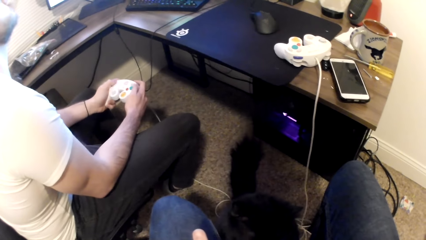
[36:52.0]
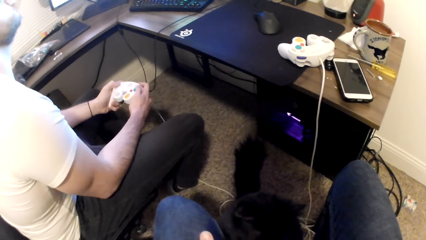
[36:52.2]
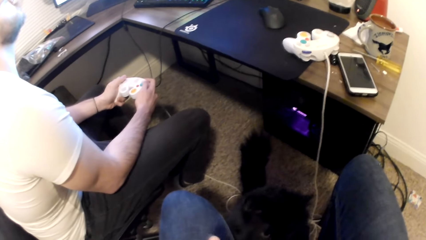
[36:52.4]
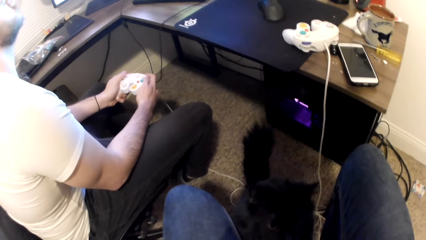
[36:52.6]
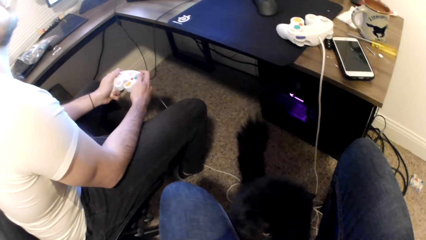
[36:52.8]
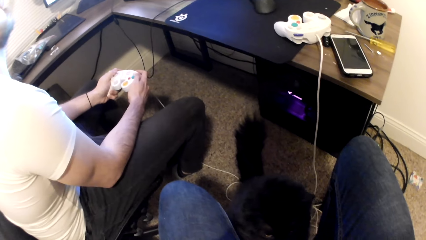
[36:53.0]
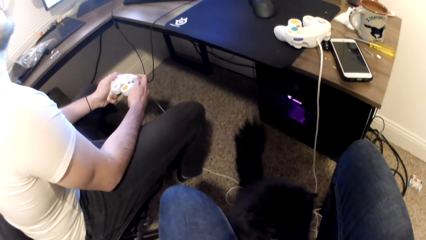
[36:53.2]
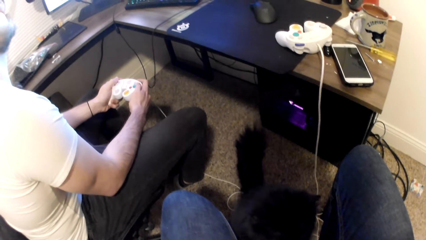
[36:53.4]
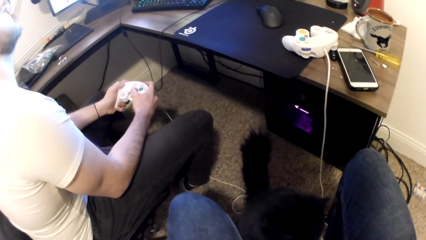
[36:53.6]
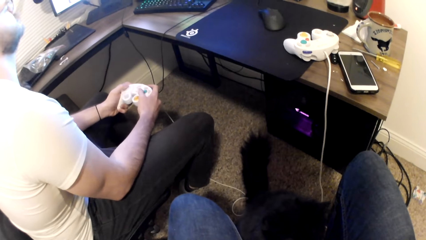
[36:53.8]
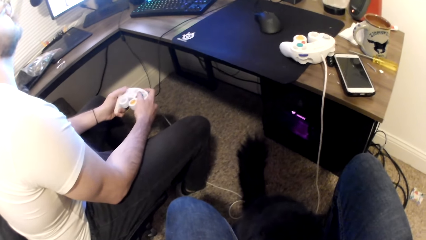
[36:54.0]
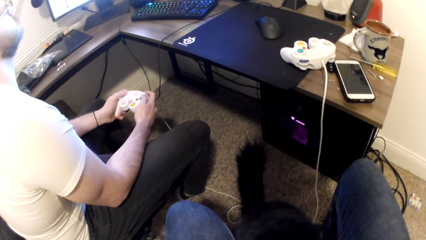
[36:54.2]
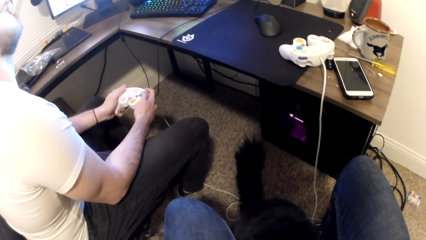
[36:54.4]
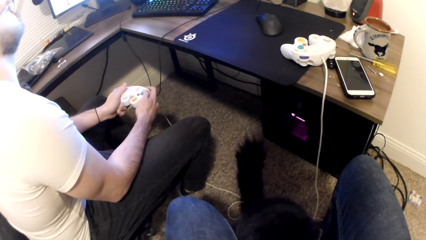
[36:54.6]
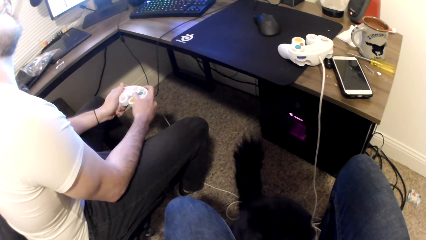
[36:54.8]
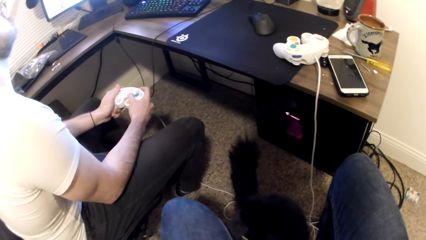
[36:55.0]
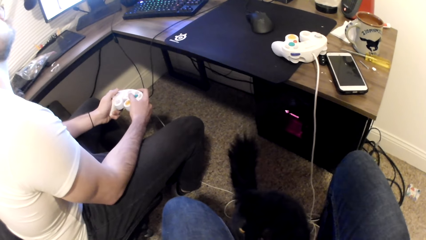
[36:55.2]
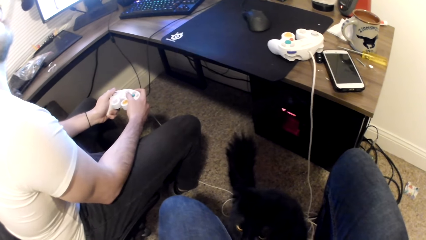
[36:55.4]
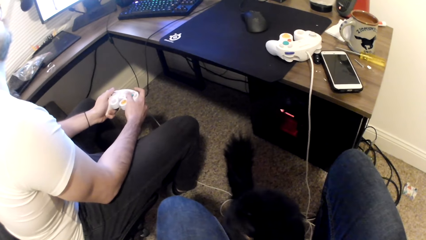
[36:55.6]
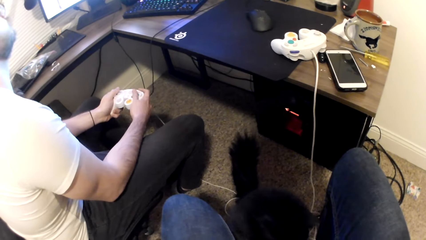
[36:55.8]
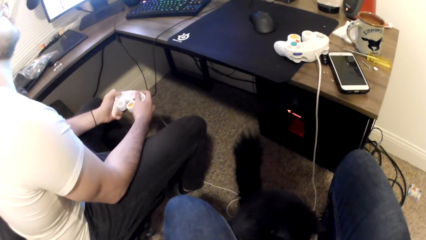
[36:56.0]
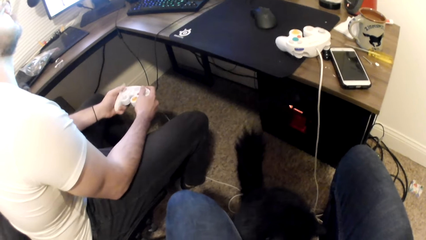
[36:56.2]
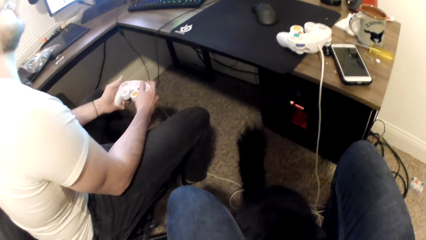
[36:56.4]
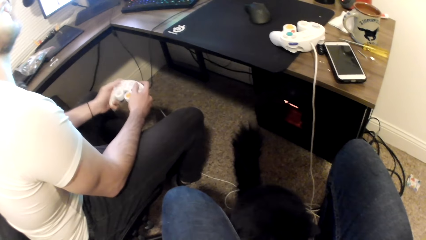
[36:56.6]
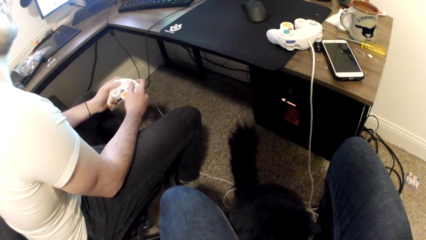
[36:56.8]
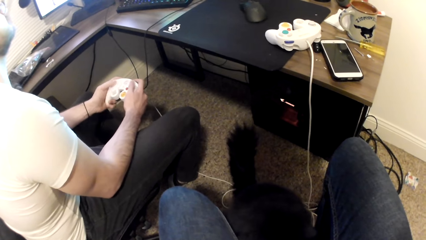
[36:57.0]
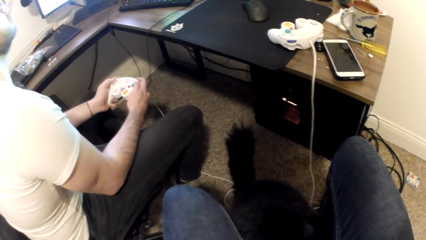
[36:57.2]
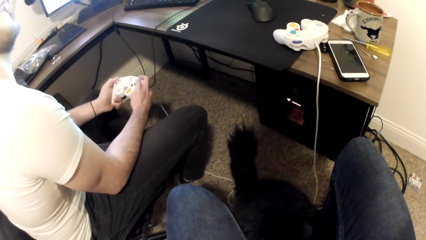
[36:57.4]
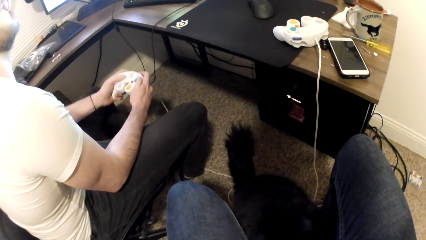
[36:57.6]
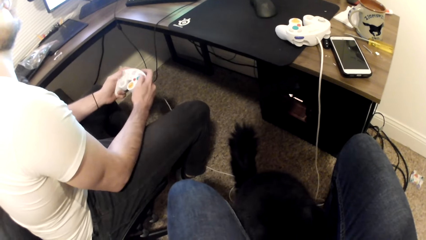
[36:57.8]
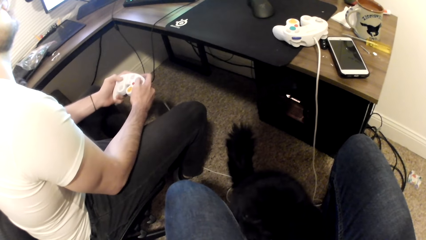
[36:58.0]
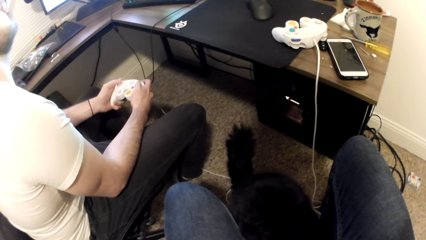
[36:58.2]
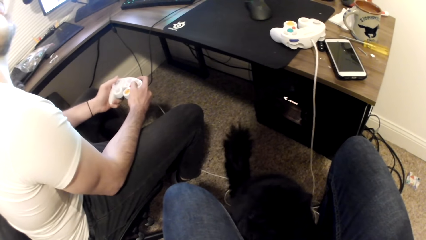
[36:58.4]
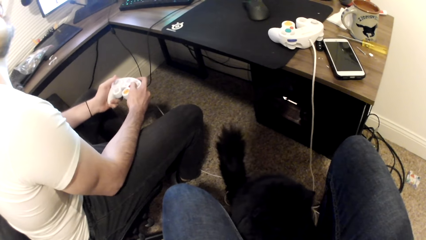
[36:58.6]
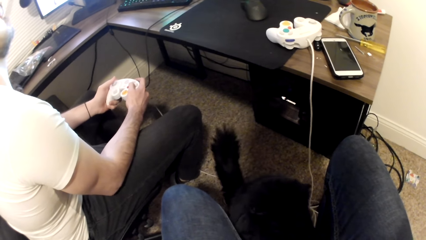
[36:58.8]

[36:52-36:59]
A cat plays with the camera wearer and a table.

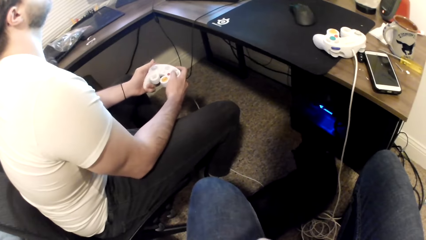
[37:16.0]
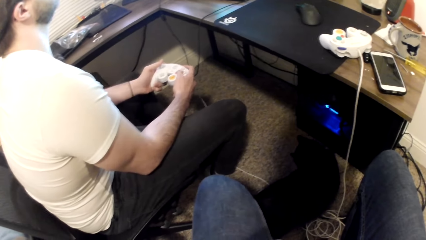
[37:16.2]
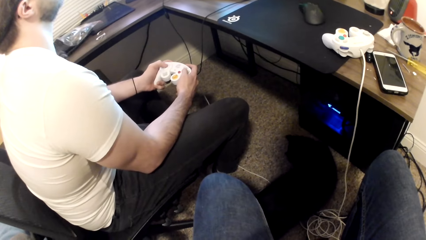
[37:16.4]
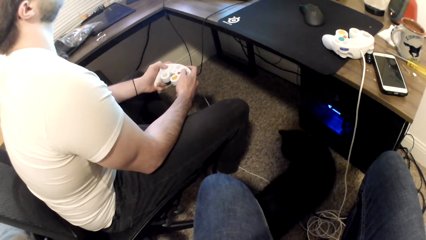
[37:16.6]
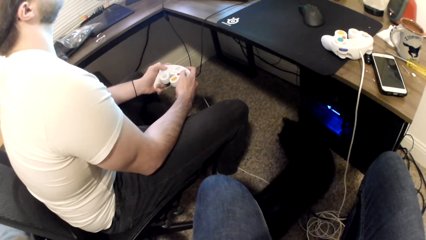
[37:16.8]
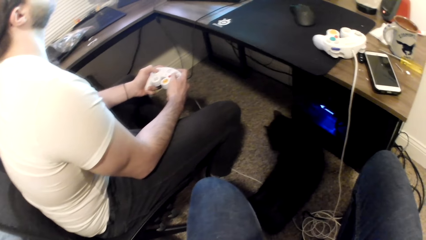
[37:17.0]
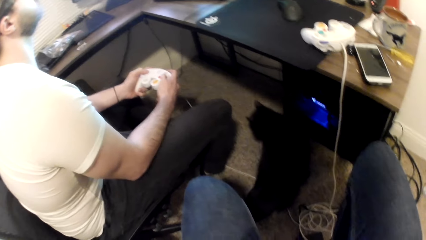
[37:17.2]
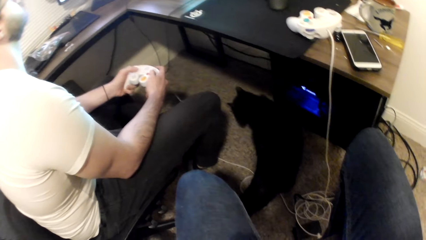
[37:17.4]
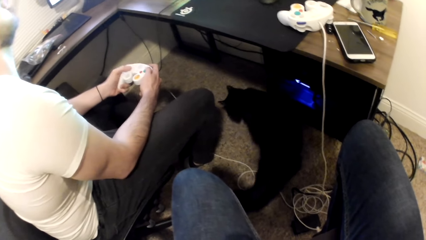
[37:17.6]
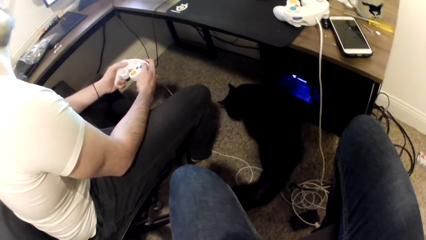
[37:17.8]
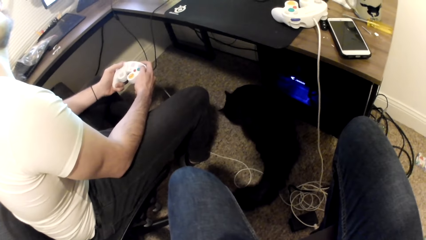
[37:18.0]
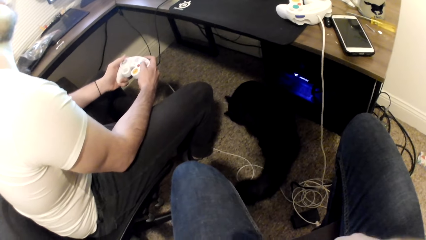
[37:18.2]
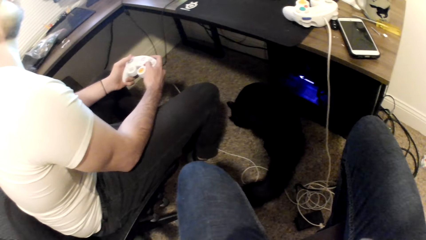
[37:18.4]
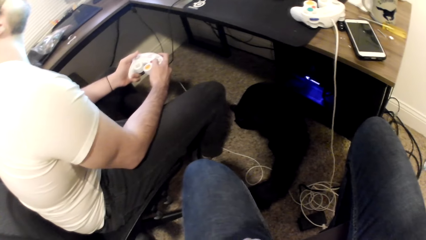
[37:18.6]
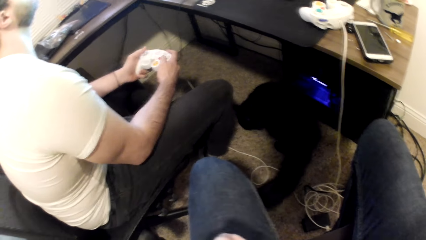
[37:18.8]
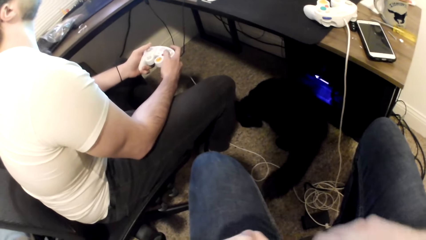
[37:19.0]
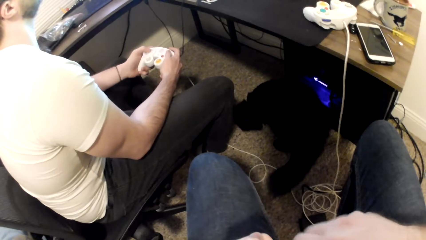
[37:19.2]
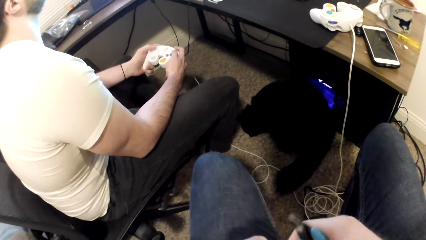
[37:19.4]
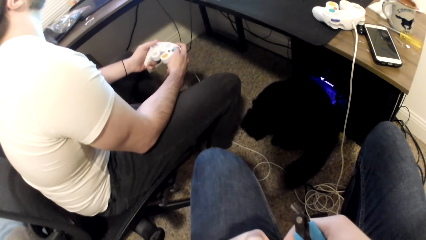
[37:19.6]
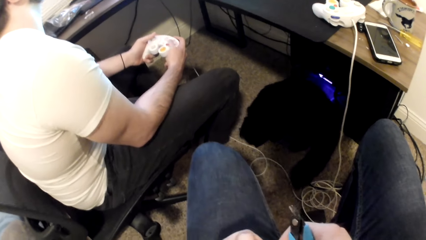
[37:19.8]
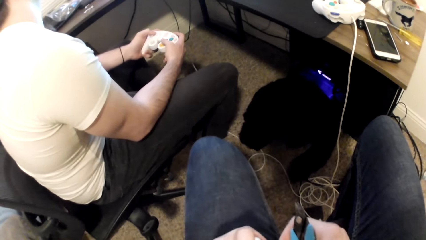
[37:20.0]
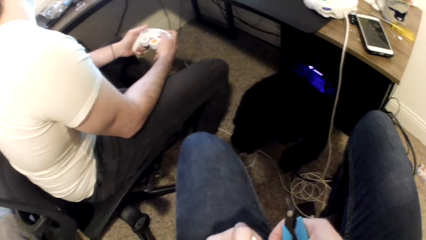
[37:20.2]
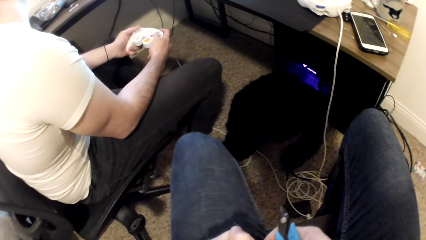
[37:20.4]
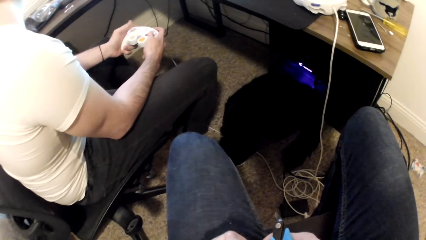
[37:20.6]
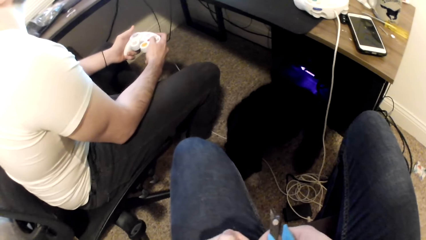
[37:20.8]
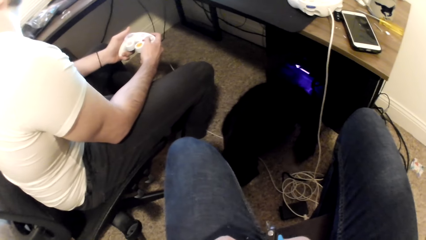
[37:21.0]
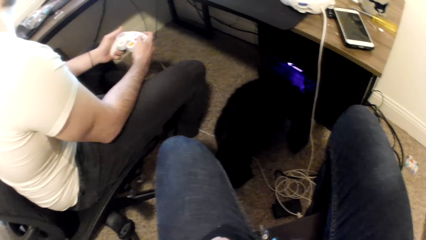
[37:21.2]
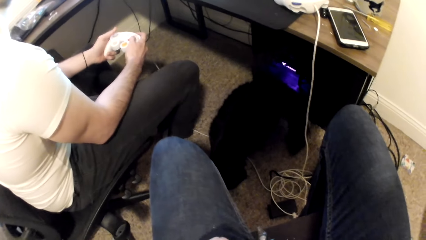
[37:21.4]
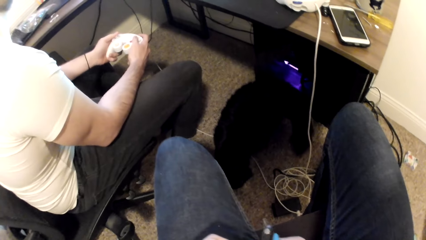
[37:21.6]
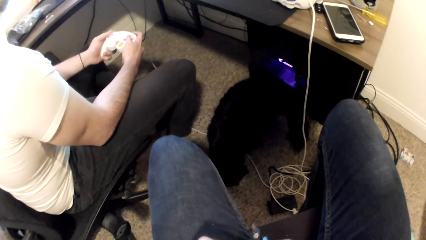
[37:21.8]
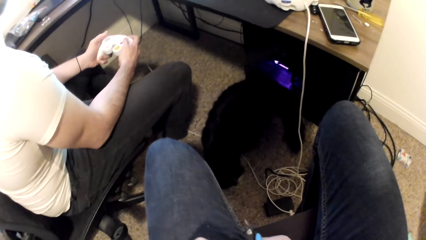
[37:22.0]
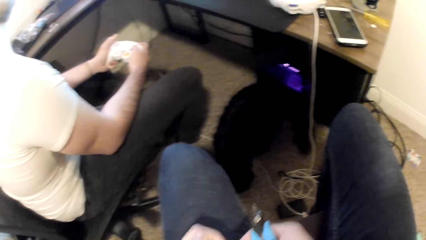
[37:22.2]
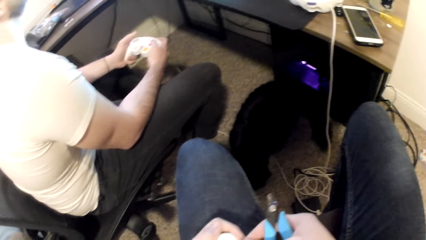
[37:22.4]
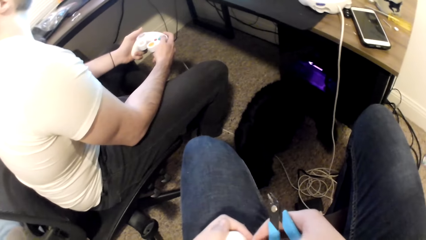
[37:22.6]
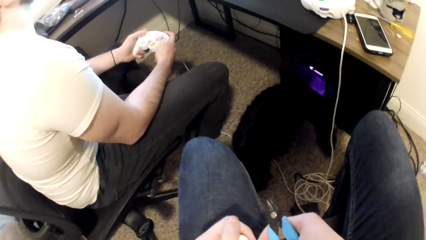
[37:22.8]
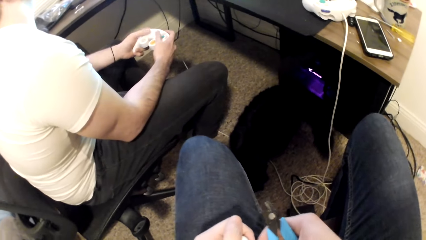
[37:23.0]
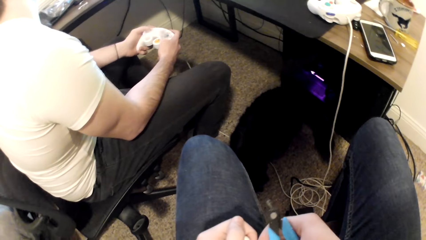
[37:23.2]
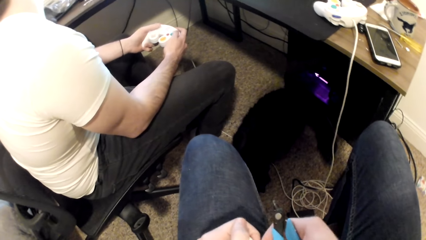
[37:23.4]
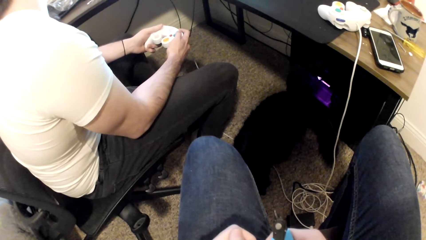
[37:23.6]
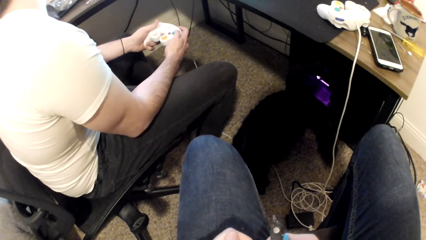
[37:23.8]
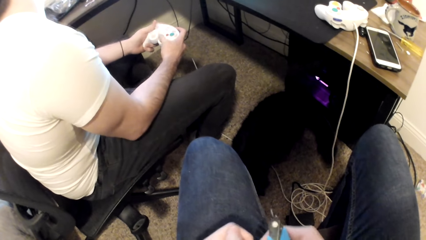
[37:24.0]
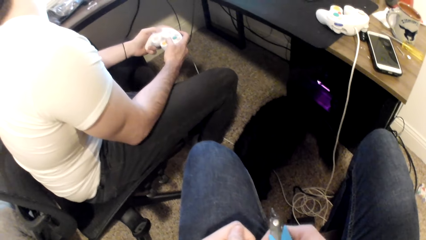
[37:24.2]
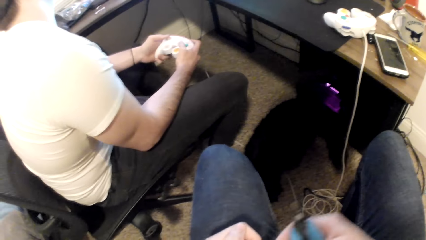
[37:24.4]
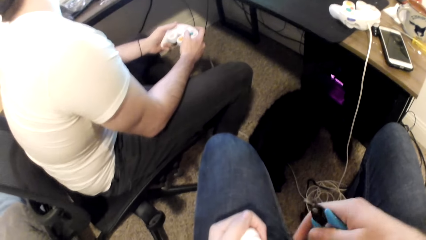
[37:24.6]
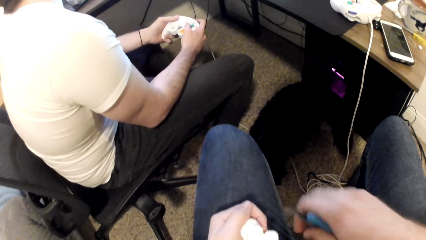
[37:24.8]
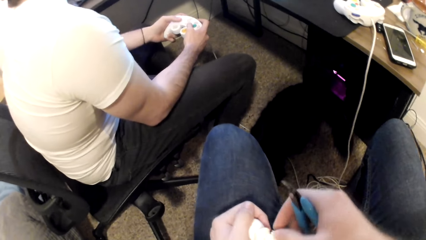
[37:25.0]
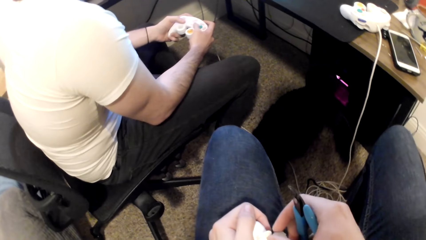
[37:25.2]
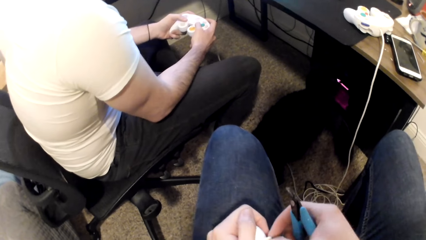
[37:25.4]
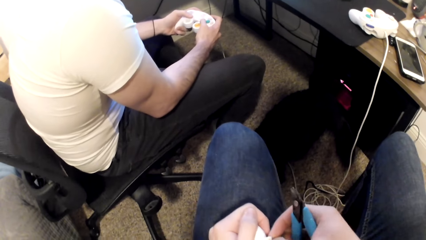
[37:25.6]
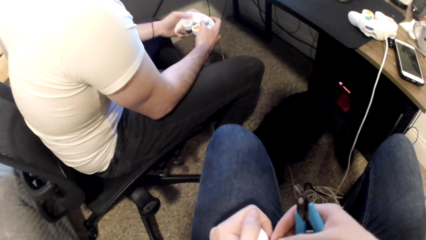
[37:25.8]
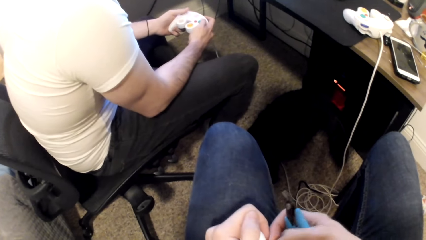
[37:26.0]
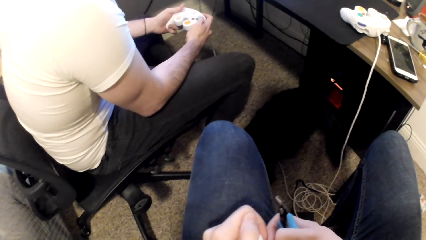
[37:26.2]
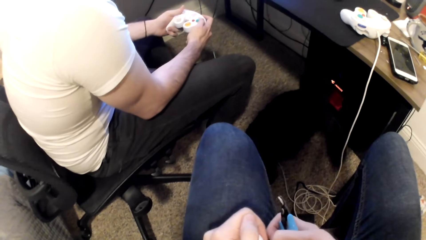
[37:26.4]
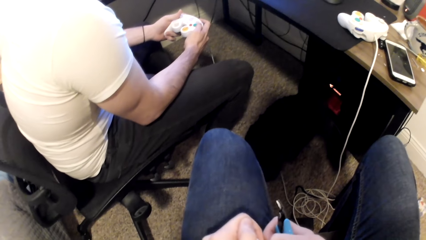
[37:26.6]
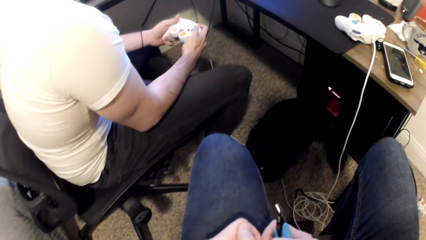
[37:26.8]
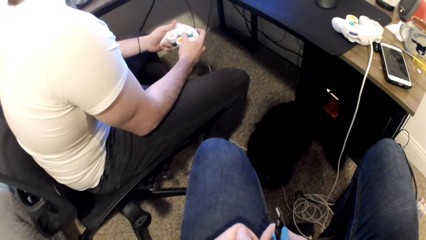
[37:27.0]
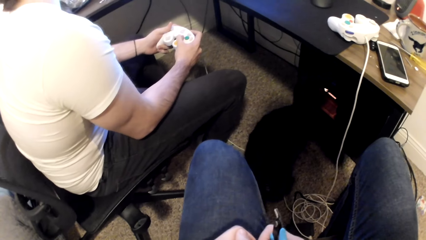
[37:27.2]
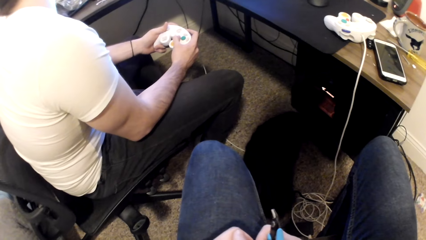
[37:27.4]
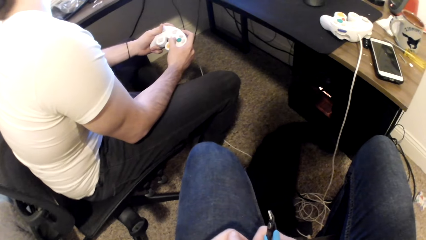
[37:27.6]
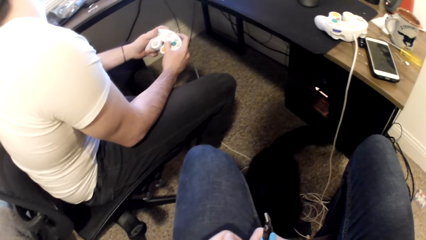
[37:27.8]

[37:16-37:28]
The cat moves under the table. The camera wearer holds the art toy.
